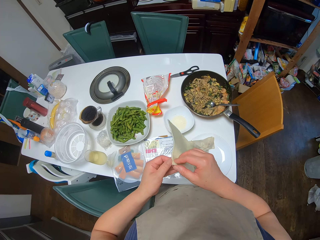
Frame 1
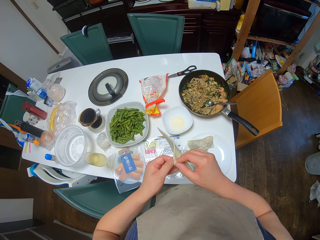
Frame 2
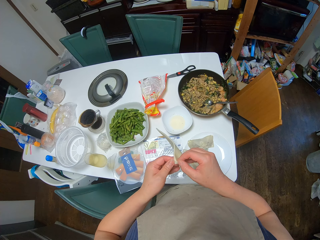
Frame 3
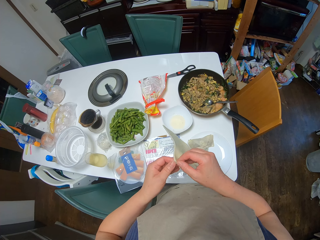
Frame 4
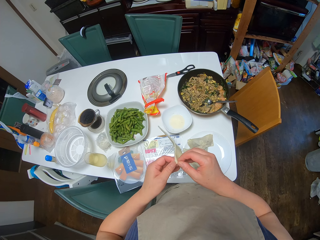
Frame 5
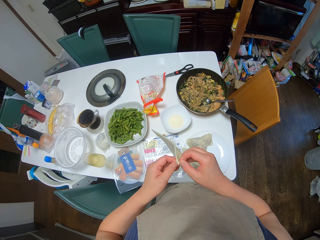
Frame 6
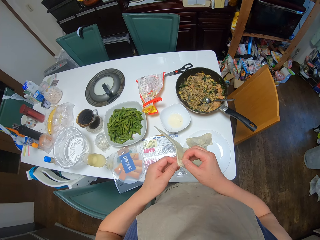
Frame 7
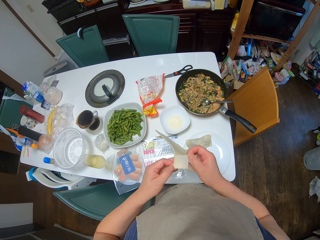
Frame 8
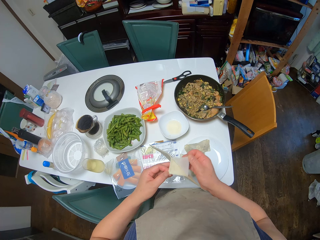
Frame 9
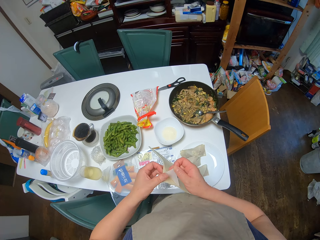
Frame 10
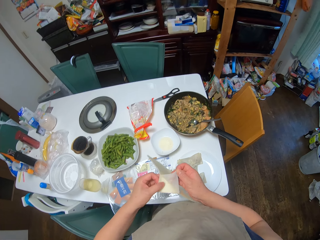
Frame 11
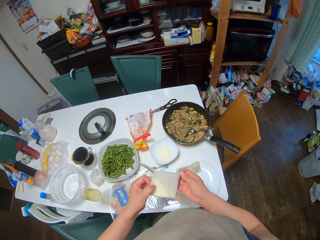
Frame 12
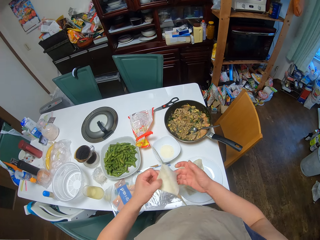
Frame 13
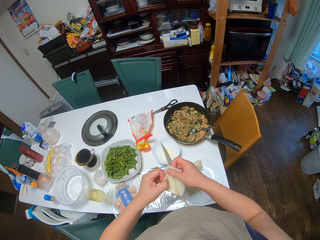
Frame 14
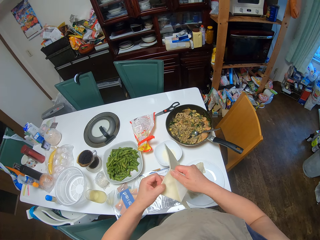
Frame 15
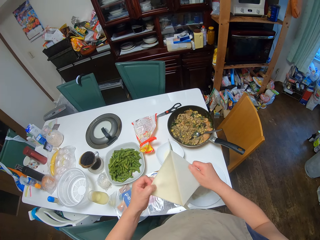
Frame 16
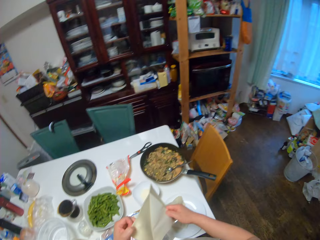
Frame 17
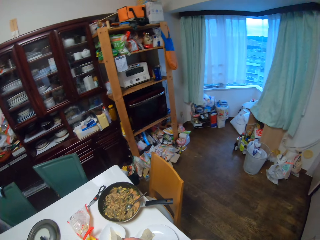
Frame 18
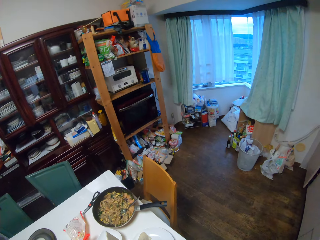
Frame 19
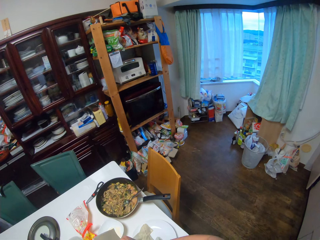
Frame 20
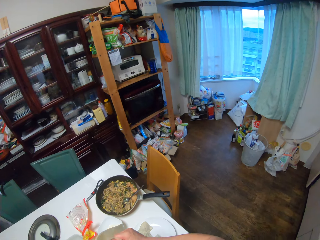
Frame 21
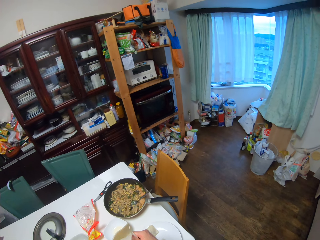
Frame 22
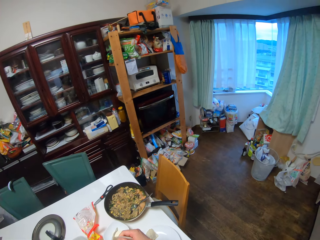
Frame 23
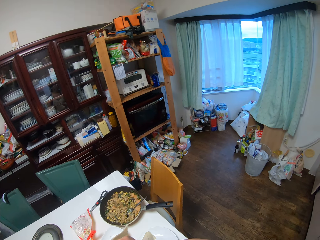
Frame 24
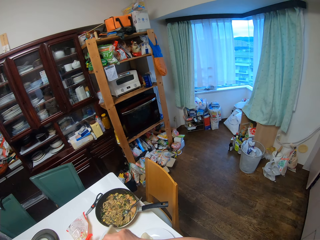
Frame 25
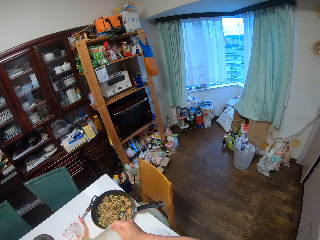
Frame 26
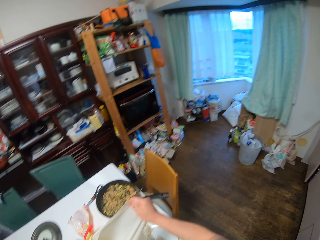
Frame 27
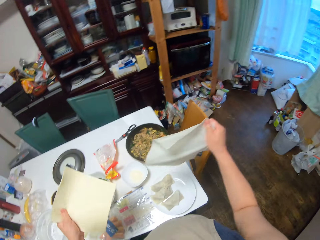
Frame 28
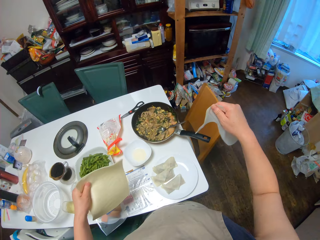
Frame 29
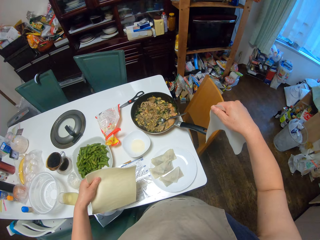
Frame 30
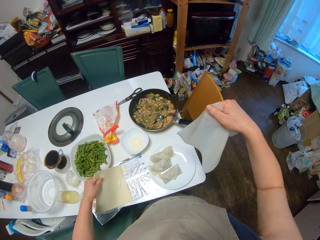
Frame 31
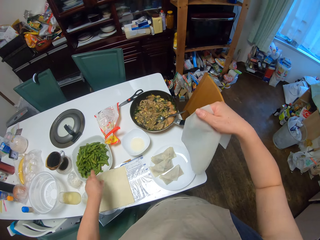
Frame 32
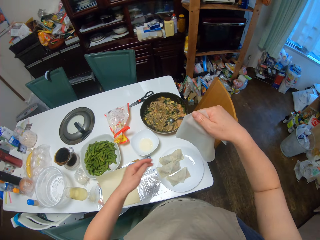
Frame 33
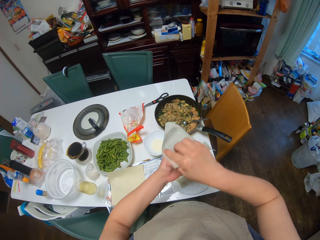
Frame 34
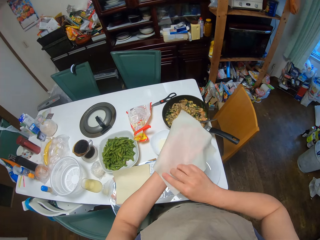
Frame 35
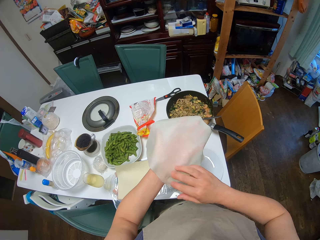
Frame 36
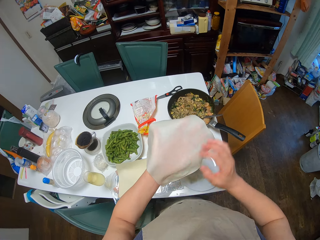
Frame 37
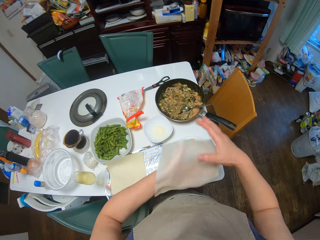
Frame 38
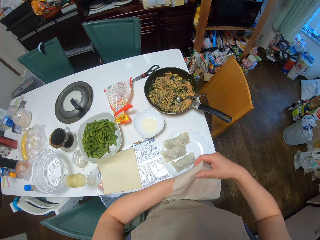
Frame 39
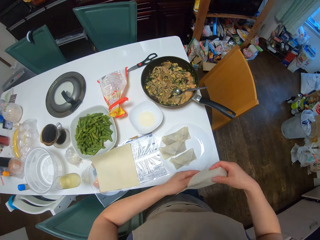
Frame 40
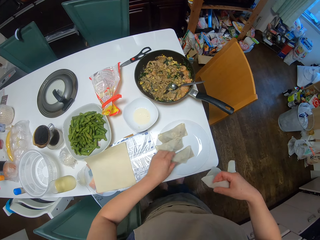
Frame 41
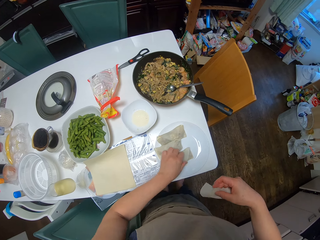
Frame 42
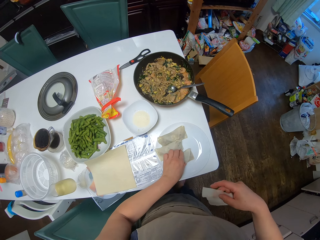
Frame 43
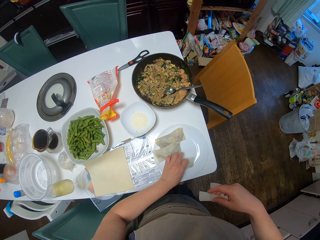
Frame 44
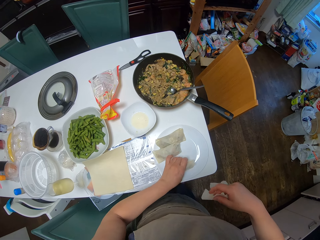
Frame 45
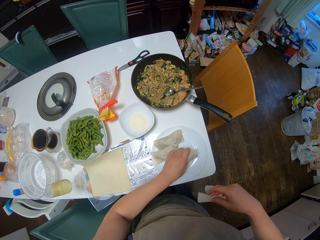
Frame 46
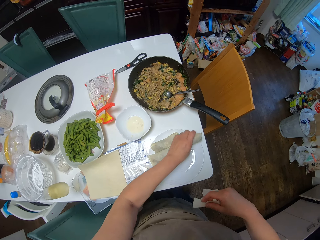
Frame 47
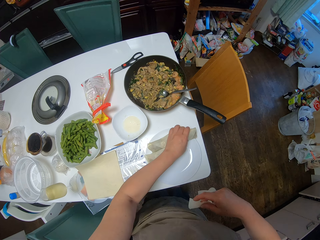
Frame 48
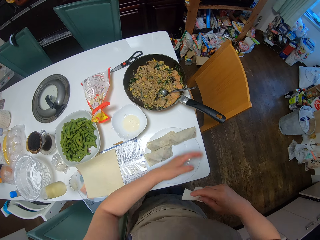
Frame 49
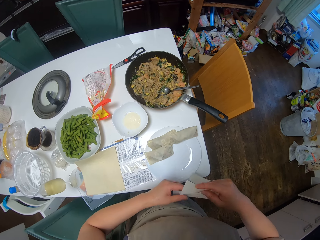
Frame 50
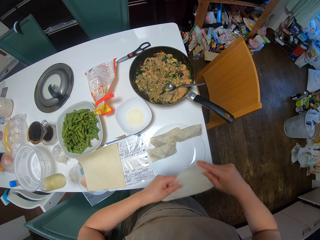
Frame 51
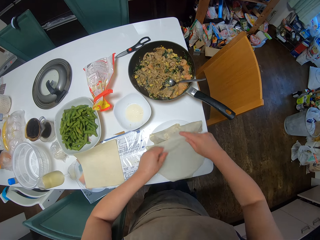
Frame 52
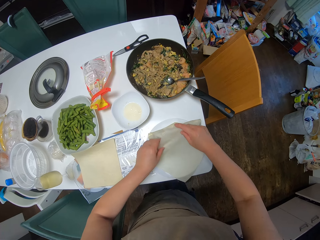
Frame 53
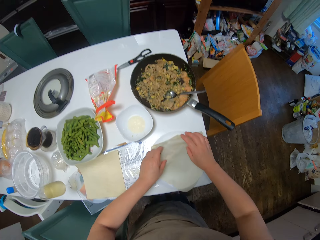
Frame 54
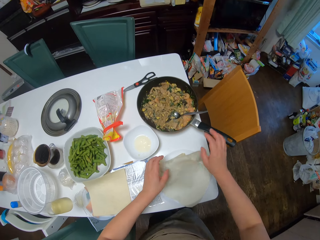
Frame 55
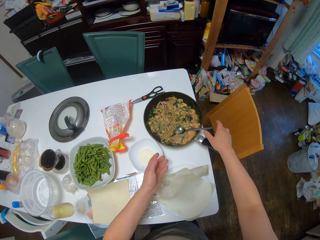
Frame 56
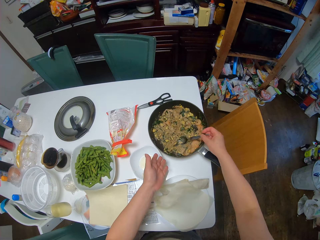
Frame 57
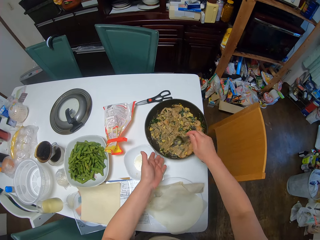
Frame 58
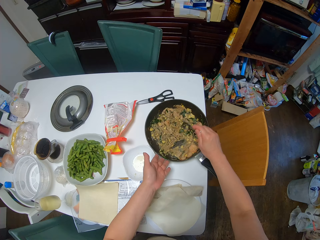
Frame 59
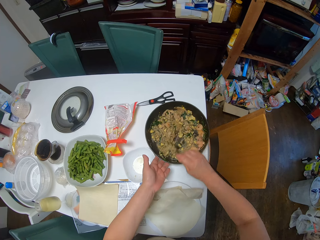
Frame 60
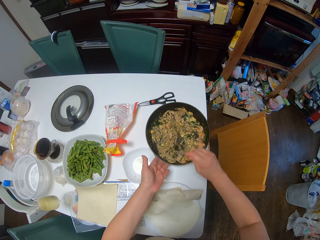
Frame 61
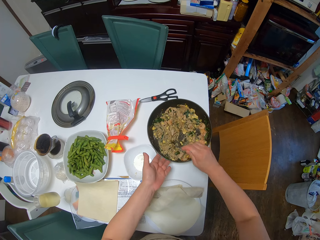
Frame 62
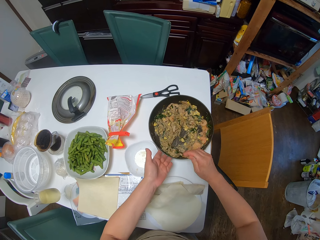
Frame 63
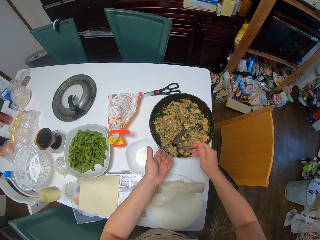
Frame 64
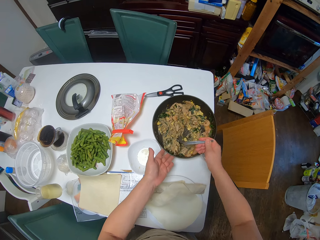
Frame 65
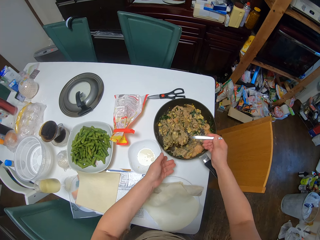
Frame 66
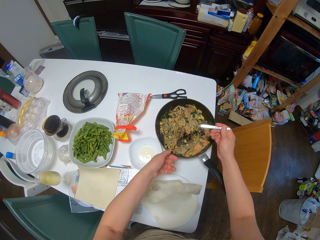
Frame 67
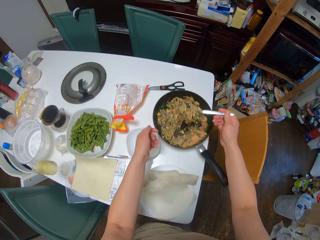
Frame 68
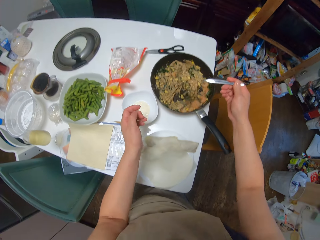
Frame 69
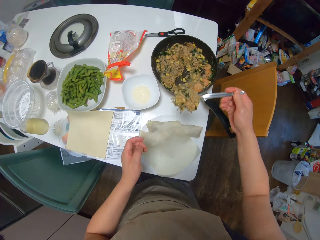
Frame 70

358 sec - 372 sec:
The camera wearer pulls out one of the sheets or papers. She drops the spring roll sheets on the table. She inspects the sheet and holds the paper. She moves a spring roll aside on the plate with her left hand. She places the sheet on the plate. She picks up a spoon from a frying pan with her right hand. She serves food. She scoops out some spring roll filling from the frying pan with the spoon.

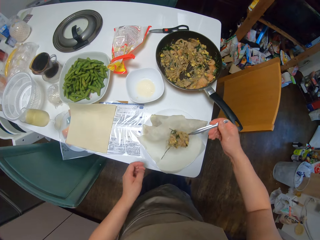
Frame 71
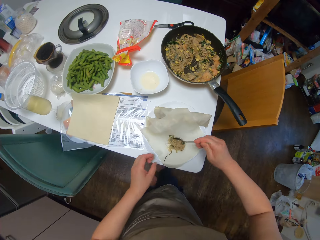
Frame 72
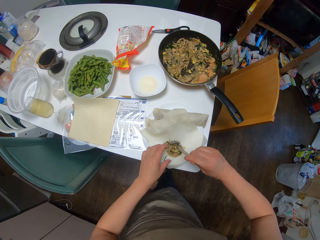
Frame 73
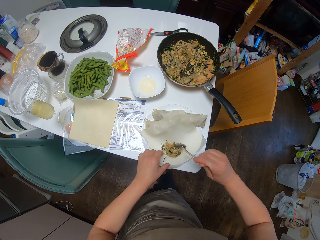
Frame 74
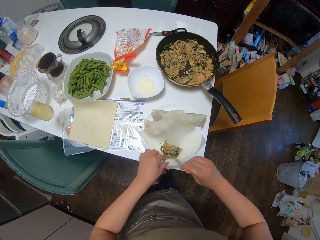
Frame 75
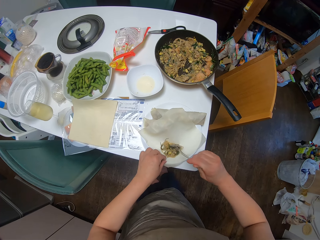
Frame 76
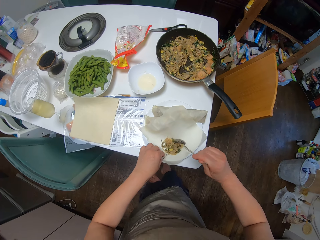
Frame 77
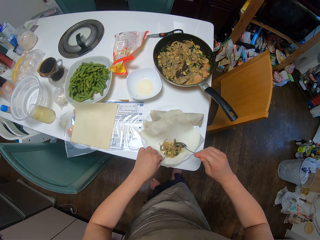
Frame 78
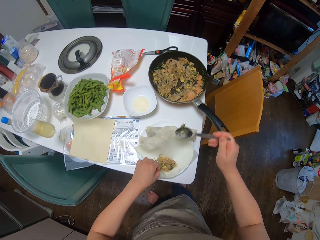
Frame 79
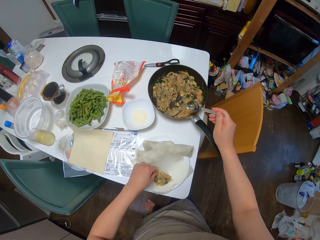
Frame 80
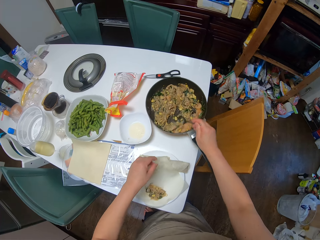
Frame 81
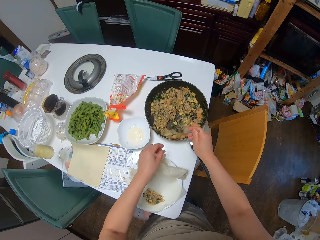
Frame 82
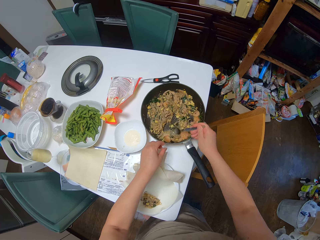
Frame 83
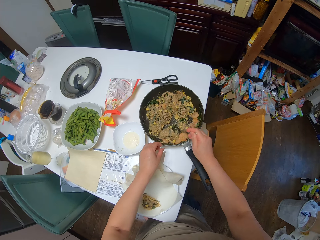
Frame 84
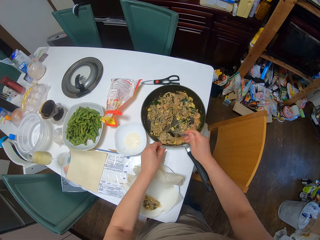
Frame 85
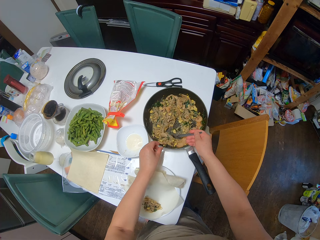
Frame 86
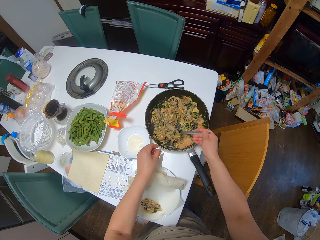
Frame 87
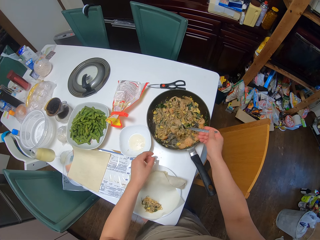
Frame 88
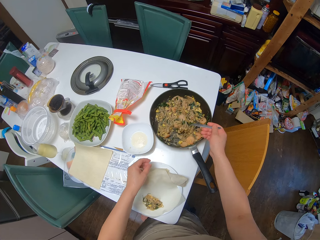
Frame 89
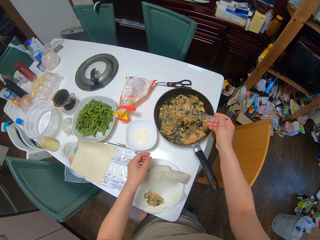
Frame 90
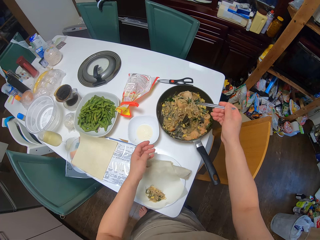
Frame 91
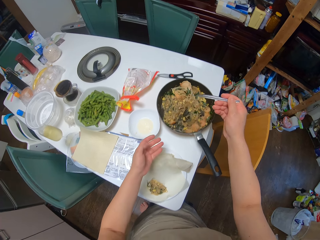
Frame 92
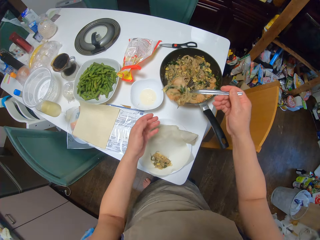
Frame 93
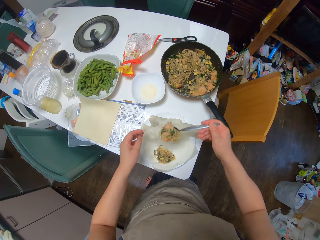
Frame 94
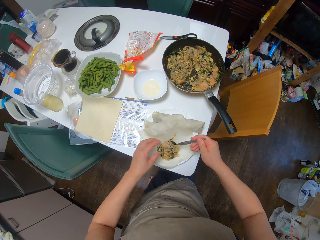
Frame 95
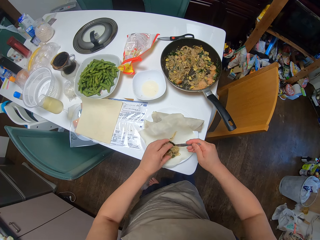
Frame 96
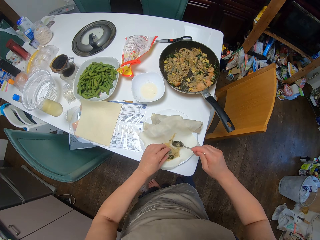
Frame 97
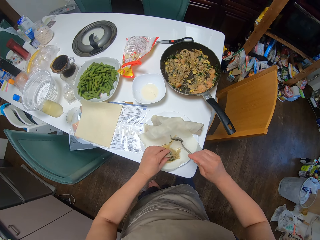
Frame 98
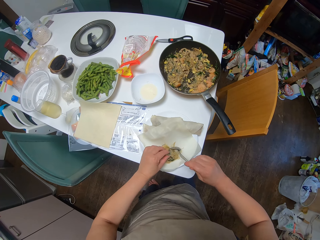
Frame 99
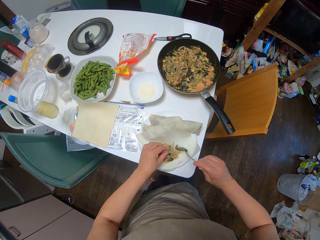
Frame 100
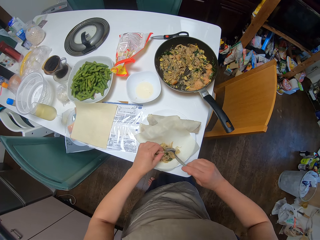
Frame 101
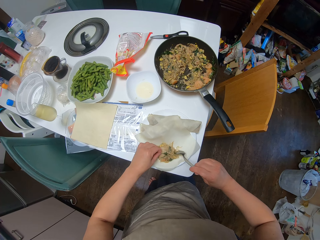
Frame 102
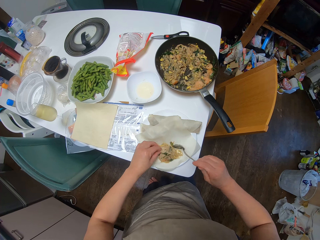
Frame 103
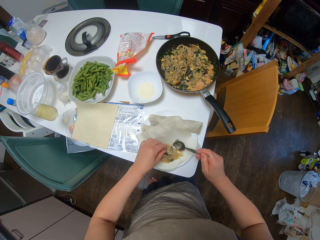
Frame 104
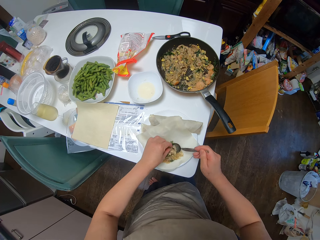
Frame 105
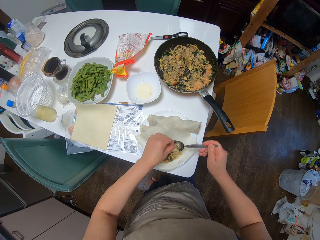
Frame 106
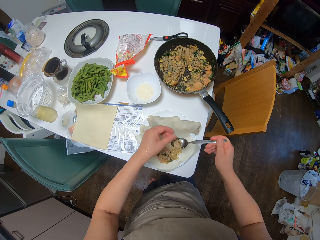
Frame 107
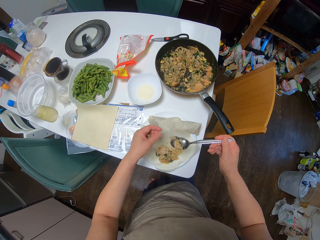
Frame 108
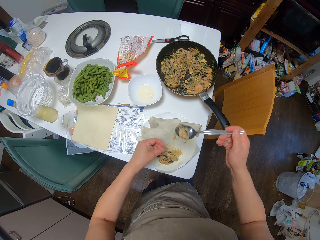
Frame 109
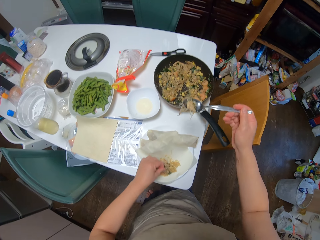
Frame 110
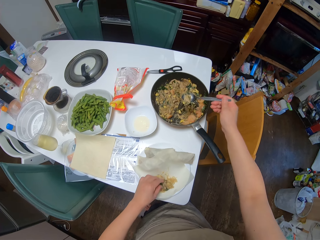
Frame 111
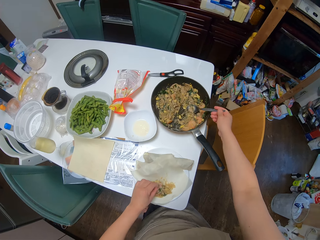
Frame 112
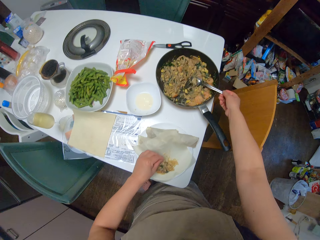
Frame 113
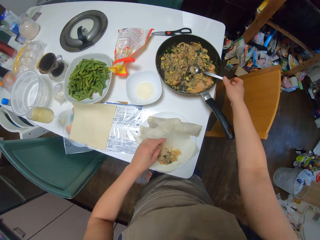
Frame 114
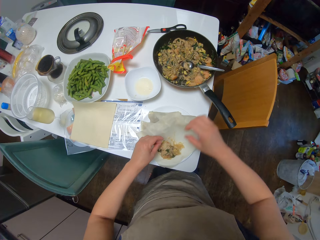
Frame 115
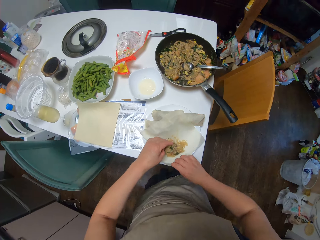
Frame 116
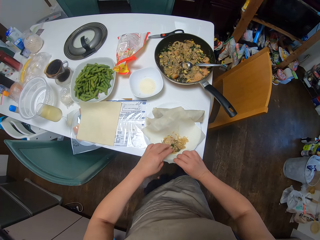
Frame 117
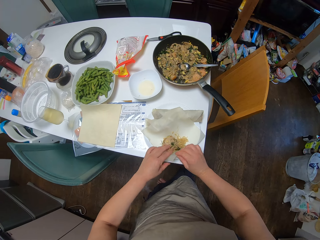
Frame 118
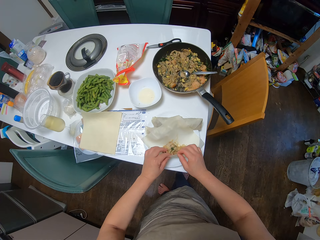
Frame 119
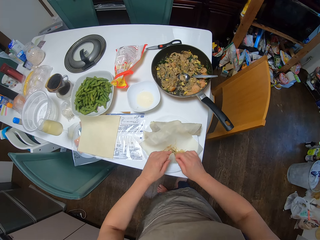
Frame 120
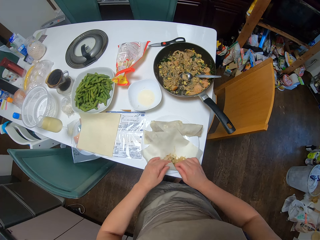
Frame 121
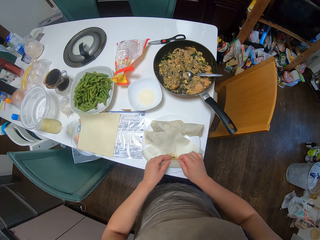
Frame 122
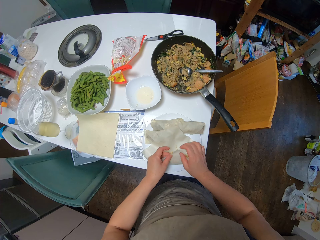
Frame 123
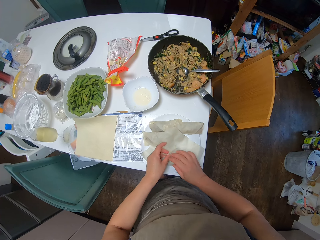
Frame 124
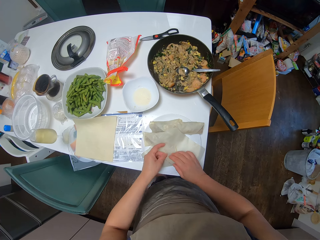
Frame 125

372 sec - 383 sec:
The camera wearer drops the filling on the sheet. They scoop out some of the filling from the frying pan with the spoon. They drop the filling on the sheet. They scoop out some of the filling from the sheet with the spoon. They drop the spoon in the frying pan. They fold the sheet. They wrap the food.
